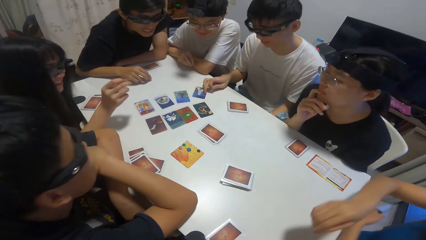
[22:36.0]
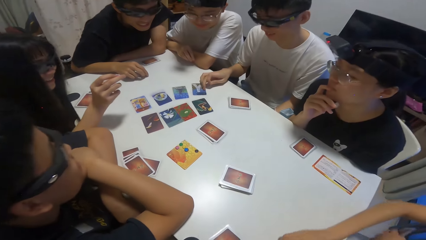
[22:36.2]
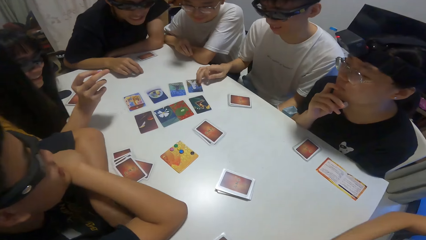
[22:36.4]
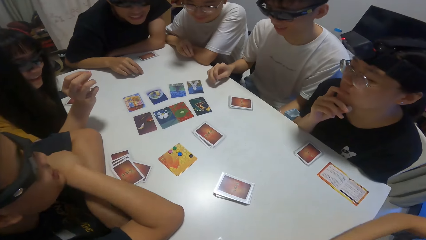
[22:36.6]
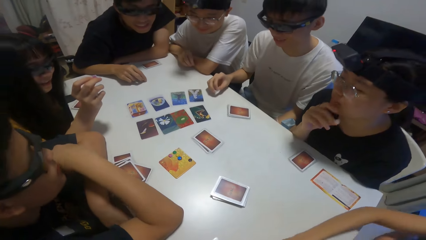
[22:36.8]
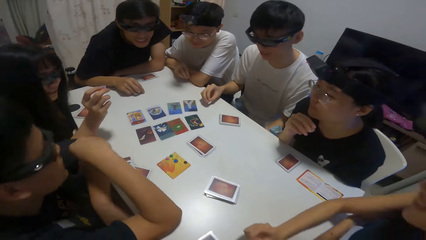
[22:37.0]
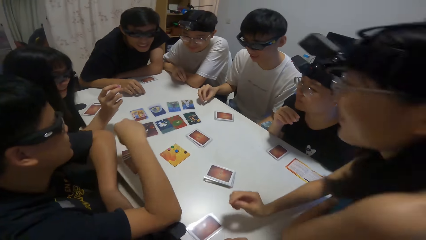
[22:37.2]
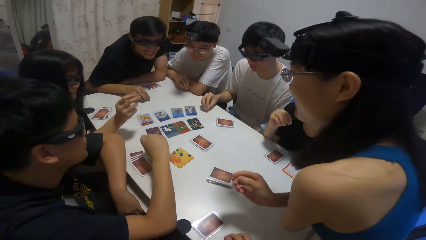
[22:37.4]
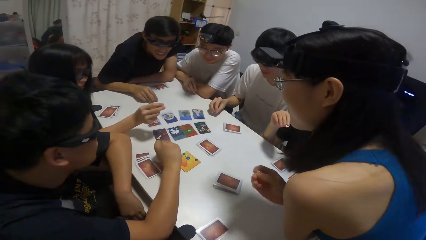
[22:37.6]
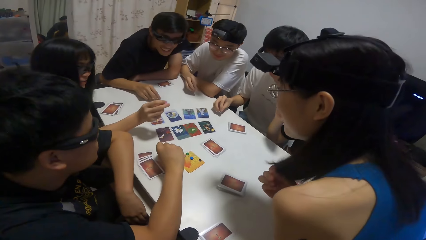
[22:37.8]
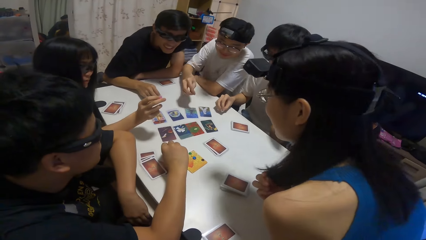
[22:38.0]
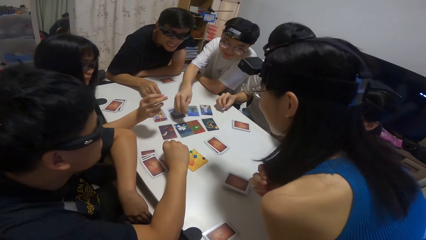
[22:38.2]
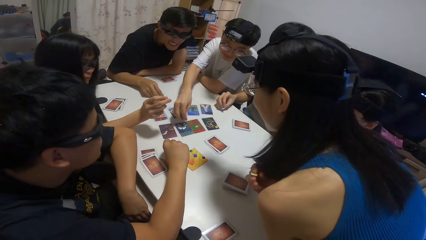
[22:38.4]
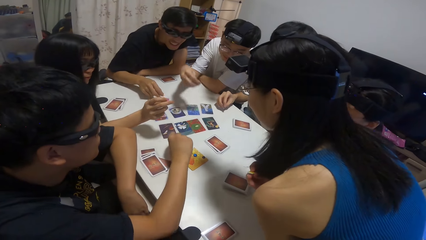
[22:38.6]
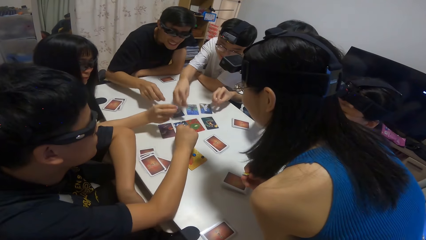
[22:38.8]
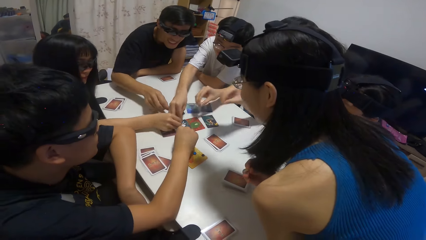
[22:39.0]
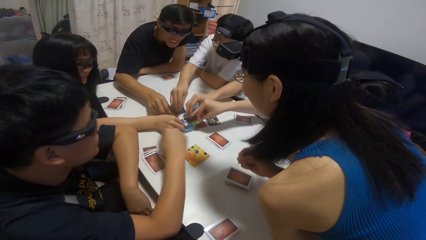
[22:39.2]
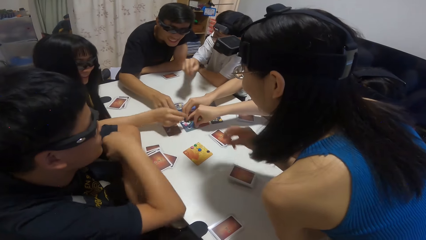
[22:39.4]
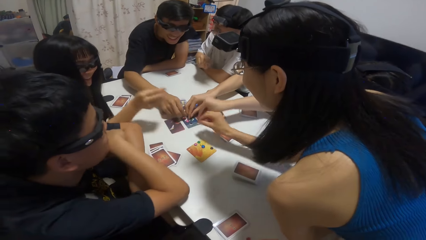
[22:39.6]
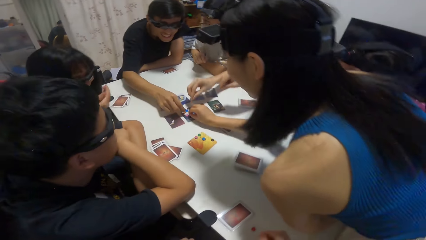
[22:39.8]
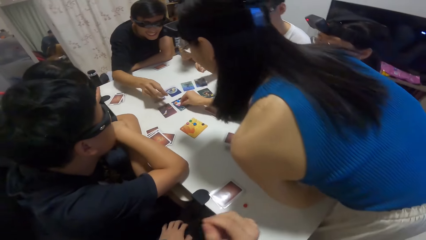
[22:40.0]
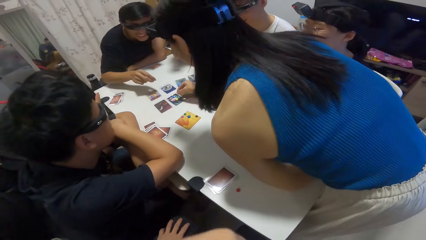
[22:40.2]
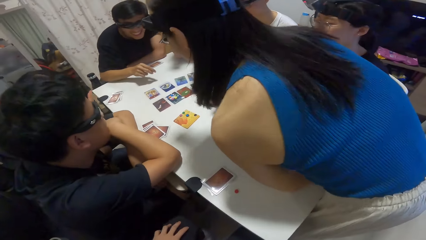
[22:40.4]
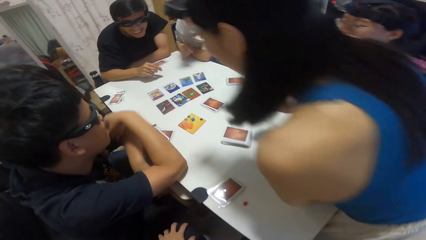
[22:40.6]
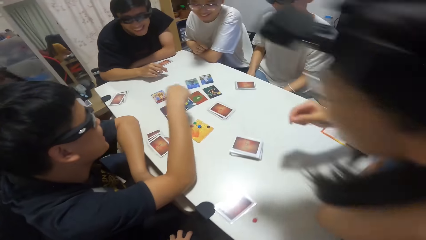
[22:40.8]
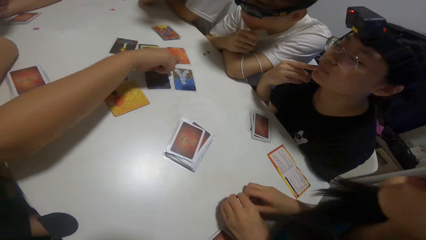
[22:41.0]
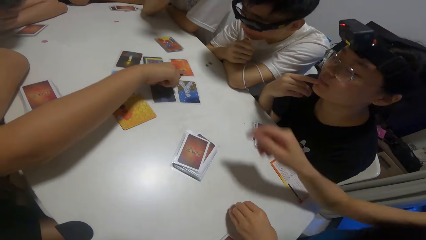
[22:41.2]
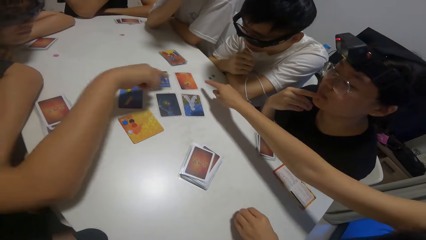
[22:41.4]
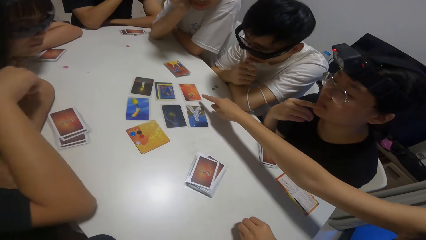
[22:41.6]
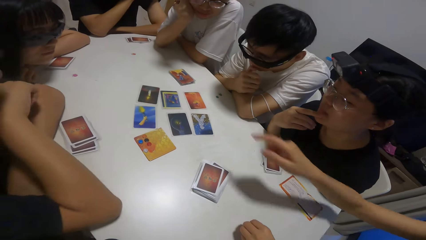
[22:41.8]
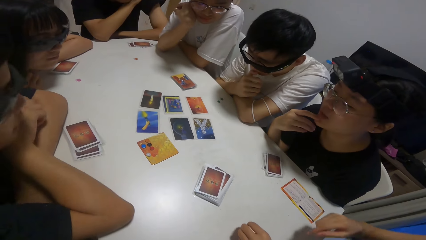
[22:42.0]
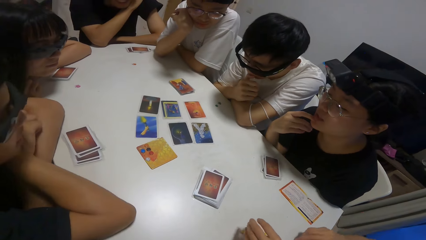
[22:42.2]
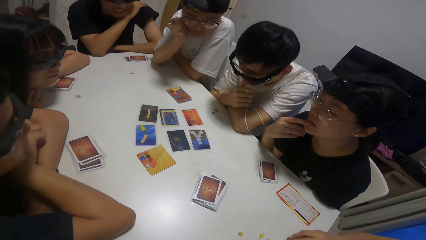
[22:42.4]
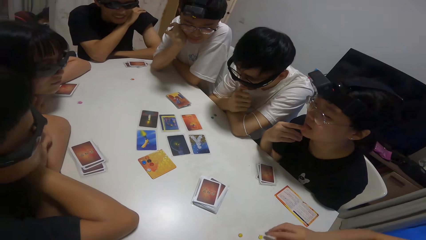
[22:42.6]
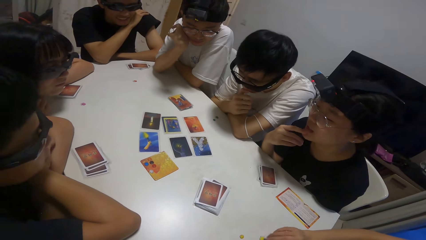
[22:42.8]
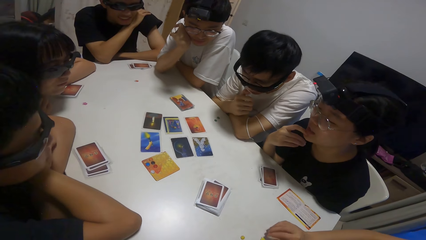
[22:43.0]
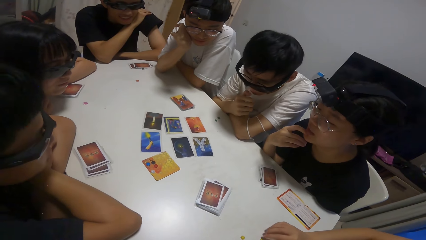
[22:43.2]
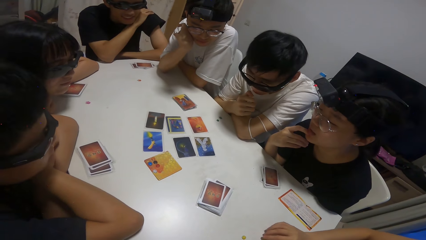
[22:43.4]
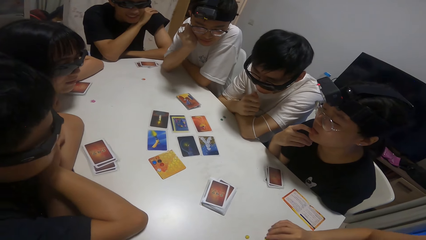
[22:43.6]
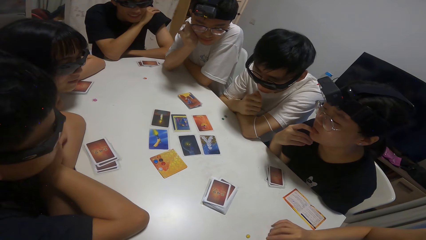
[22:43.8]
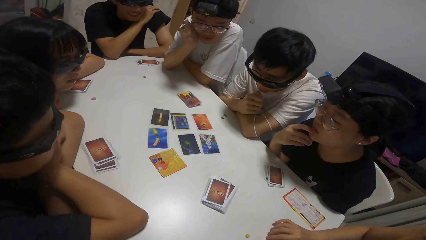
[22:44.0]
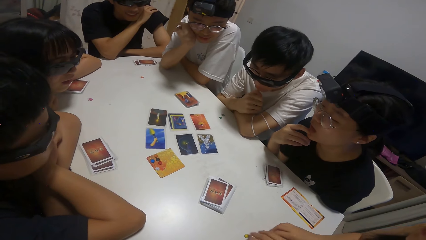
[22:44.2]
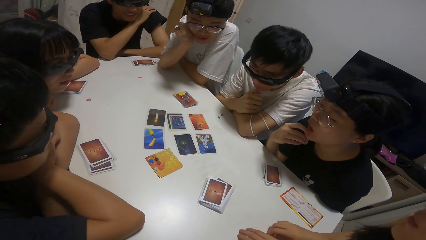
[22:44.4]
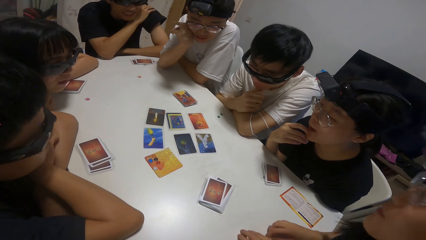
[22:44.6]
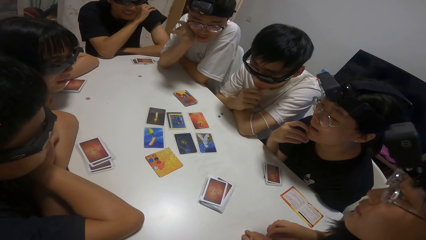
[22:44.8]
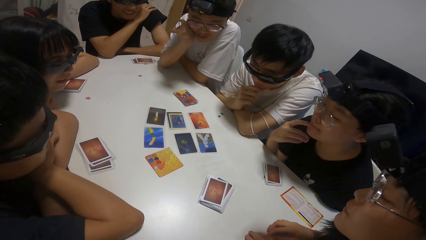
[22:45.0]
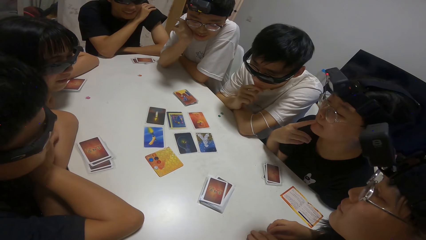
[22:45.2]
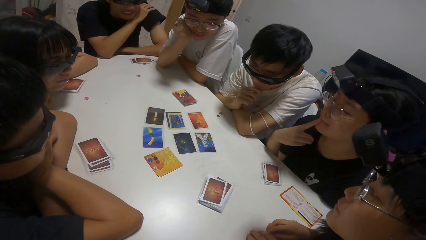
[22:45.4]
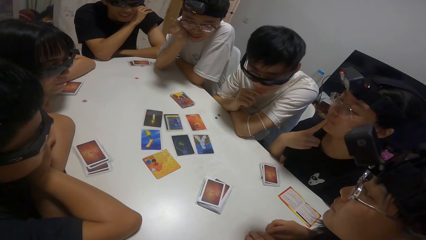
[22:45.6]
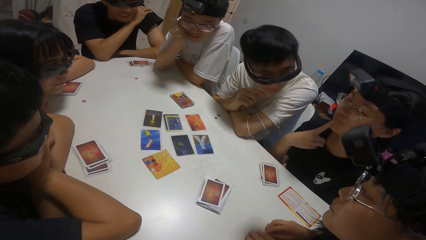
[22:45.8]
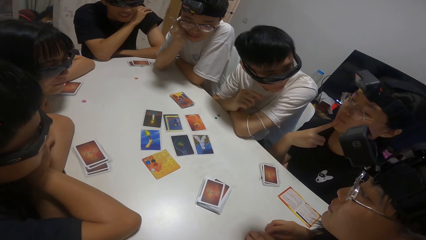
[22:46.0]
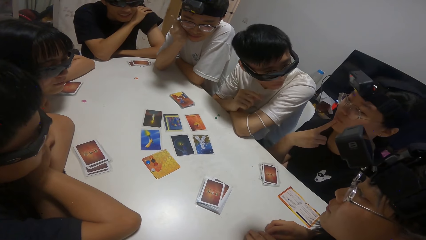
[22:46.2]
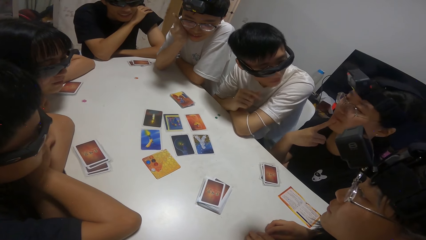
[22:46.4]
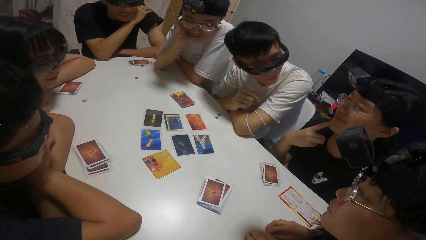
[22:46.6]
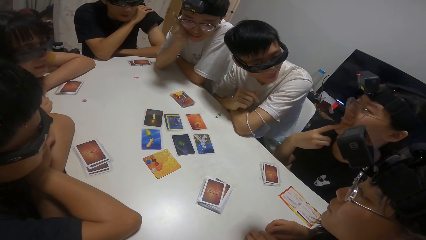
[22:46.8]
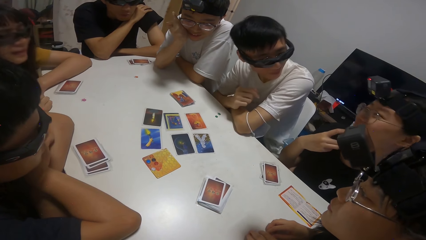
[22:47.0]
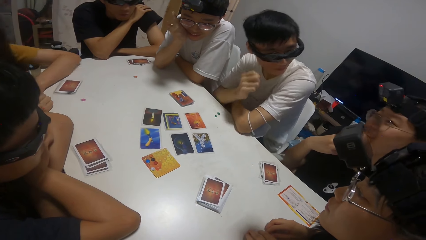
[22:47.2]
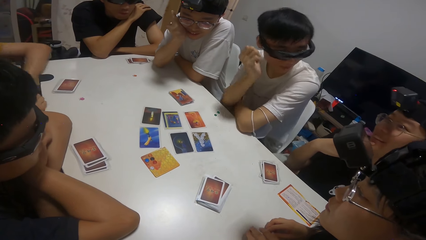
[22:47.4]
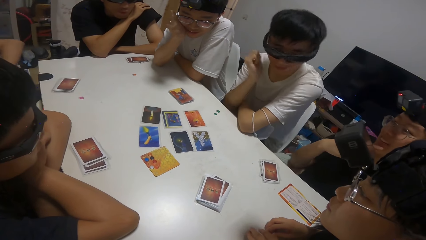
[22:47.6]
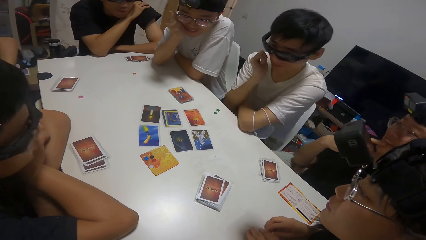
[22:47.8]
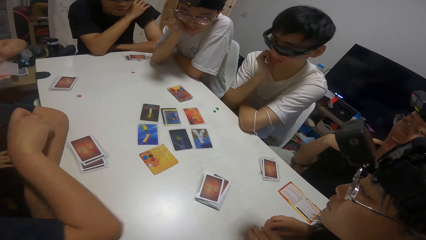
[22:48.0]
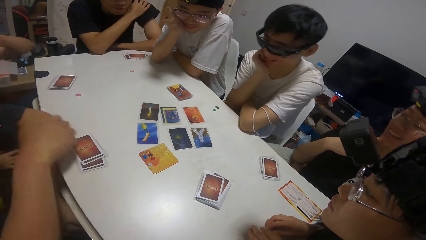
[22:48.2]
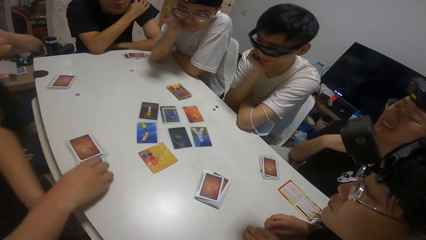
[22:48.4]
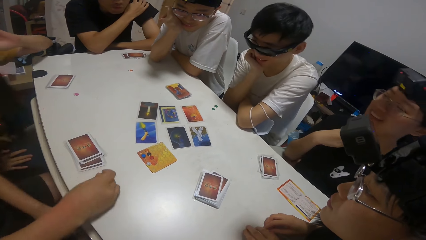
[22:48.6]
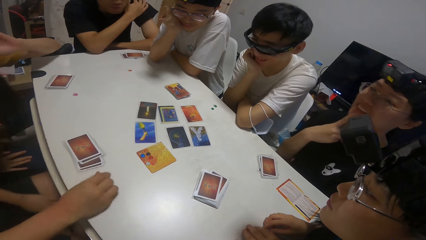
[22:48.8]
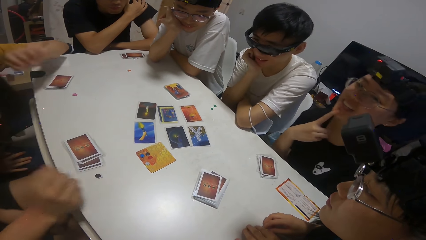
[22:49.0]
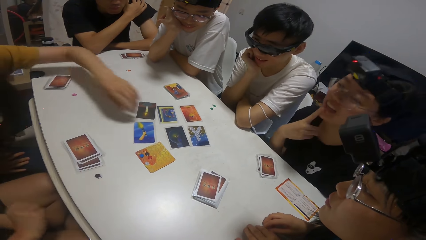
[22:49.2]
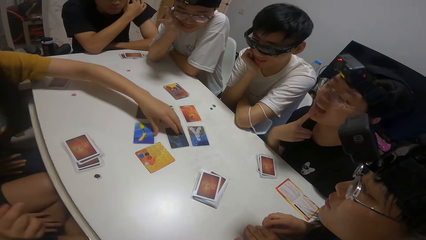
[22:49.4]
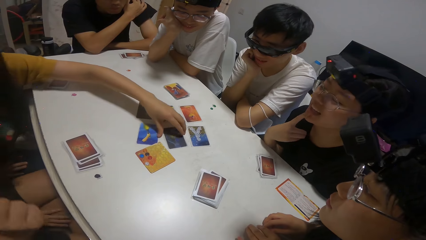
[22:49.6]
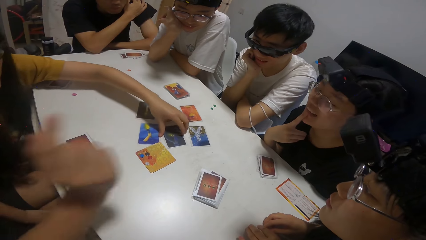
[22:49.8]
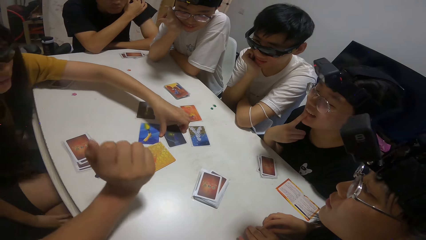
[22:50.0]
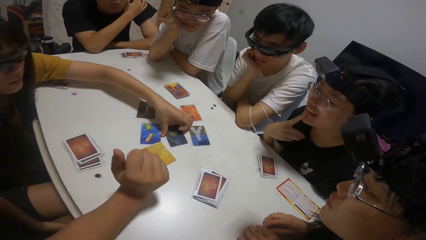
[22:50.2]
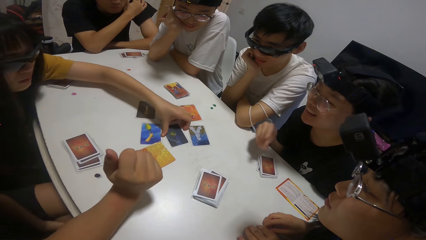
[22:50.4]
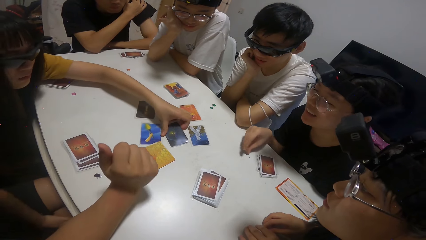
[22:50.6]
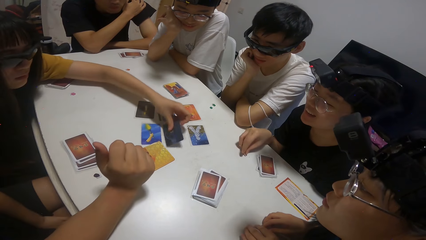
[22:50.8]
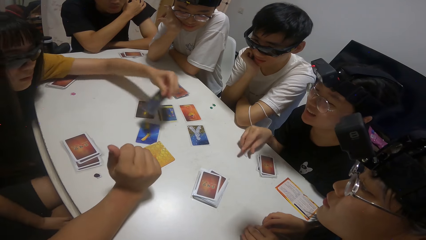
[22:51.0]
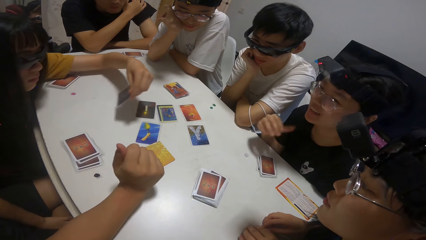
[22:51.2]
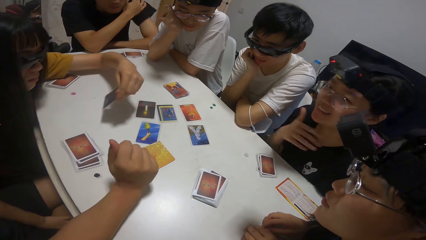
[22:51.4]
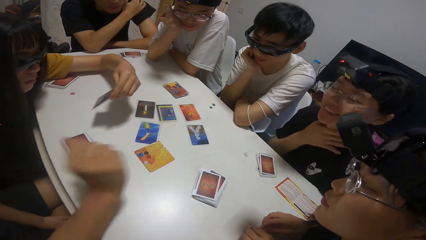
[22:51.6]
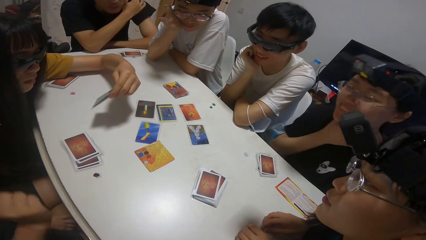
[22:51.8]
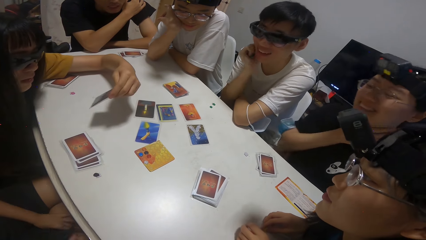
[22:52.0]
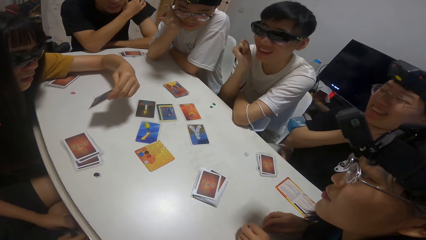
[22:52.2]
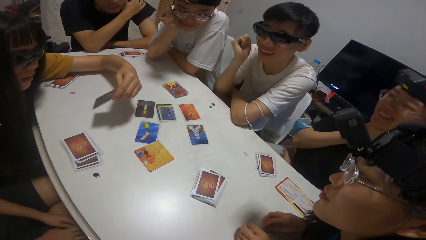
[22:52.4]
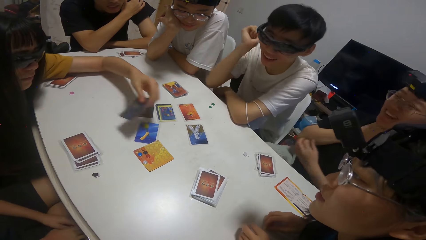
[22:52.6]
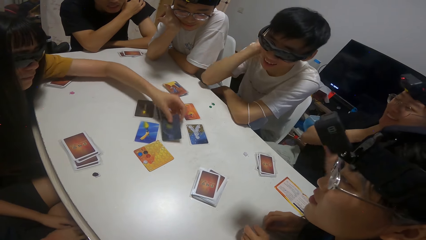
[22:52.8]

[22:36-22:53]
A man touches a card. The camera wearer and others place hands on the table. Another man drops the stone on the card. A woman drops the stone on the card. A third man drops the stone on the card. Another woman drops the stone on the card. The first man drops the stone on the card. Another man drops the stone on the card. A third woman drops the stone on the card. The camera wearer points at the playing cards. A boy drops a sticker on the table. A girl picks up a card on the table with her left hand. A man places a hand on the table. Another man holds his neck.
